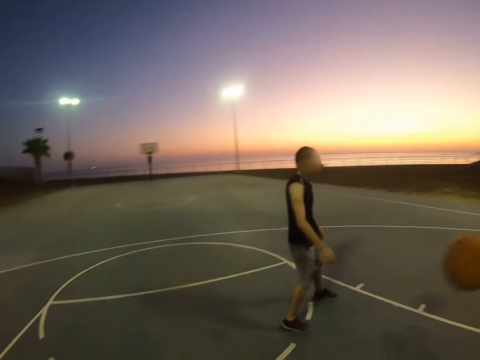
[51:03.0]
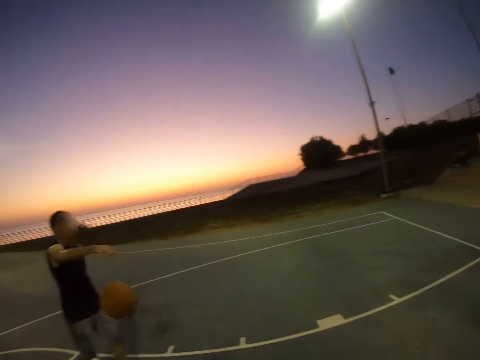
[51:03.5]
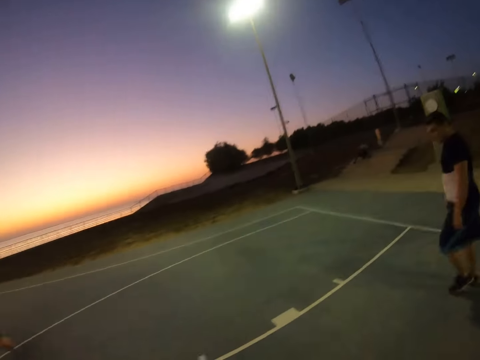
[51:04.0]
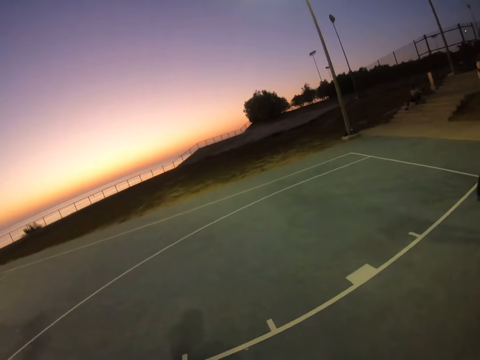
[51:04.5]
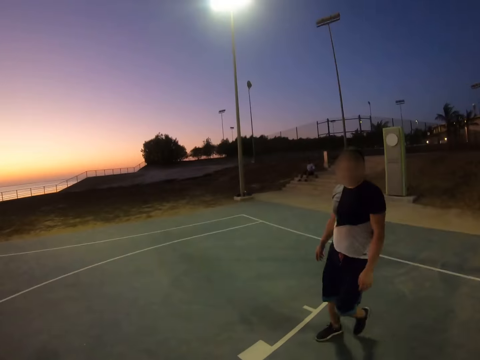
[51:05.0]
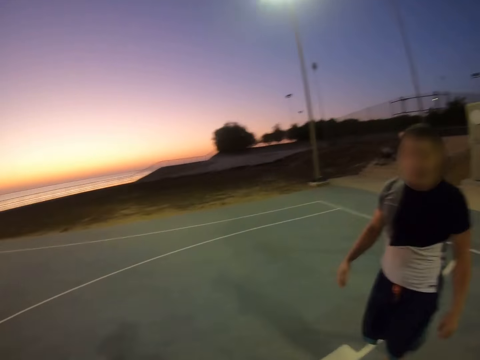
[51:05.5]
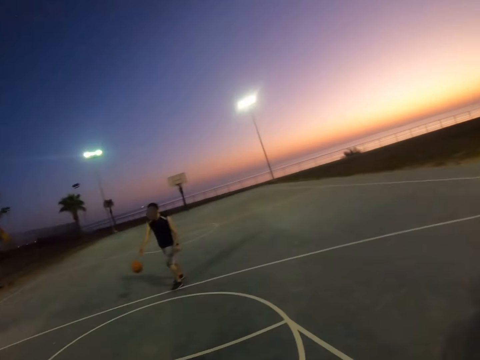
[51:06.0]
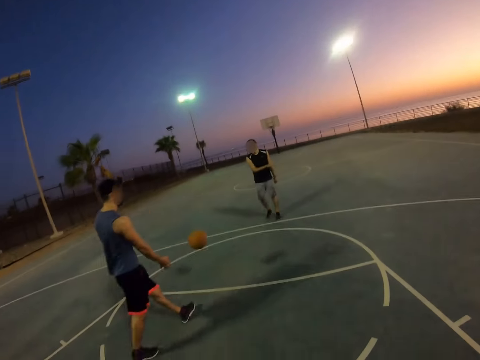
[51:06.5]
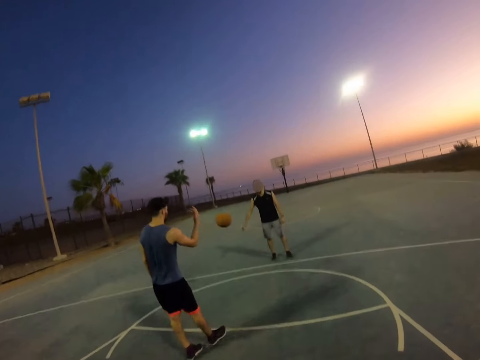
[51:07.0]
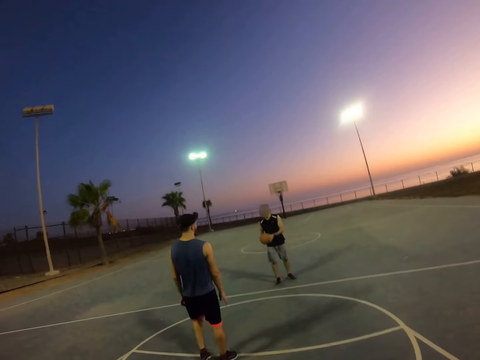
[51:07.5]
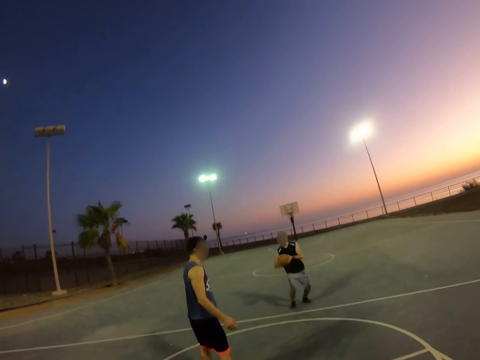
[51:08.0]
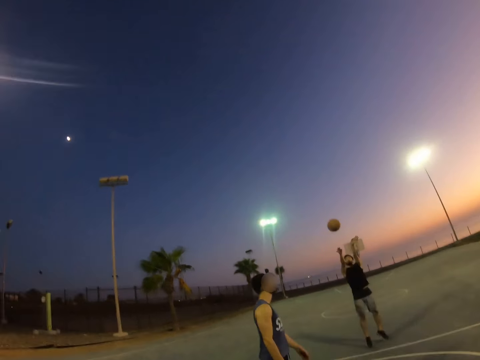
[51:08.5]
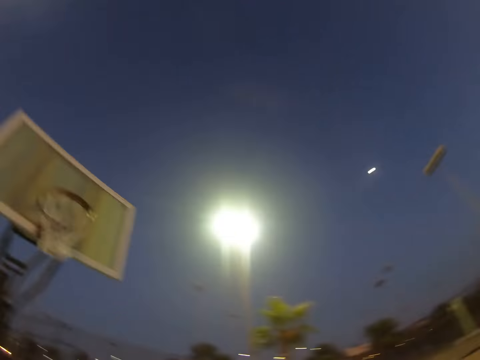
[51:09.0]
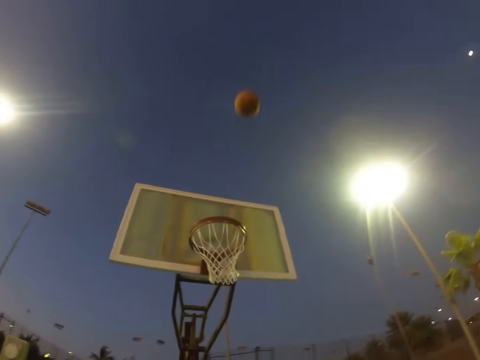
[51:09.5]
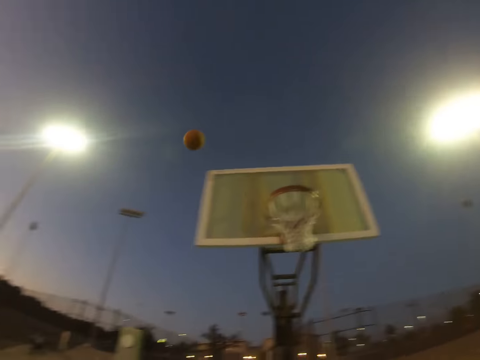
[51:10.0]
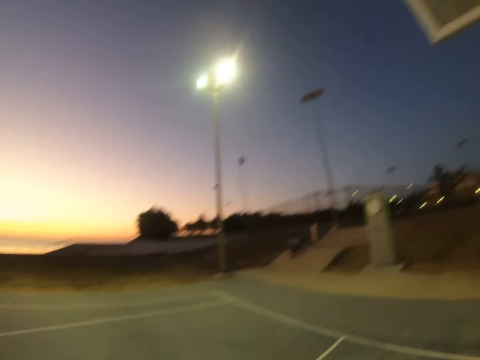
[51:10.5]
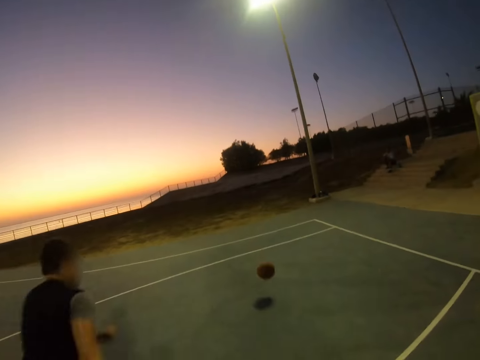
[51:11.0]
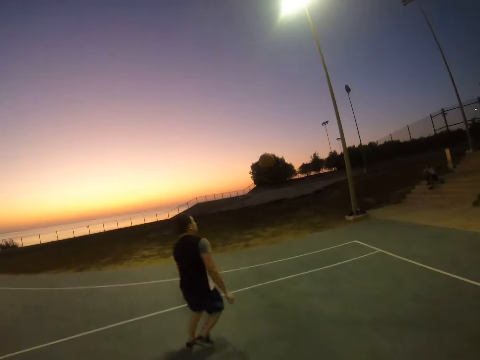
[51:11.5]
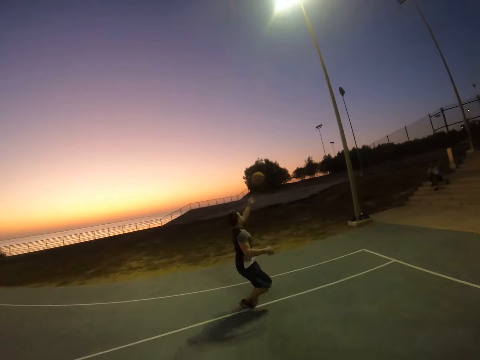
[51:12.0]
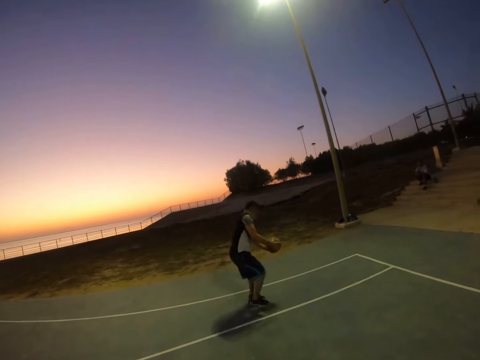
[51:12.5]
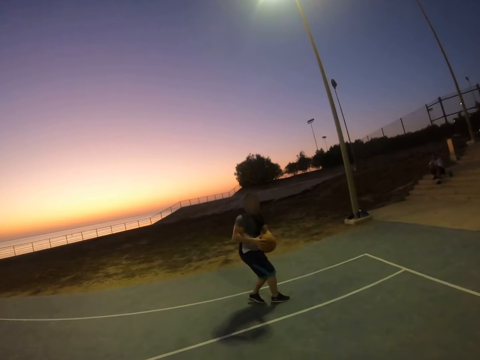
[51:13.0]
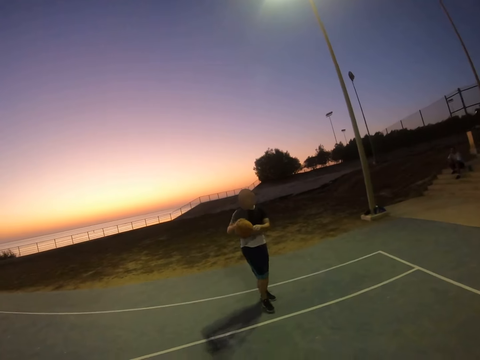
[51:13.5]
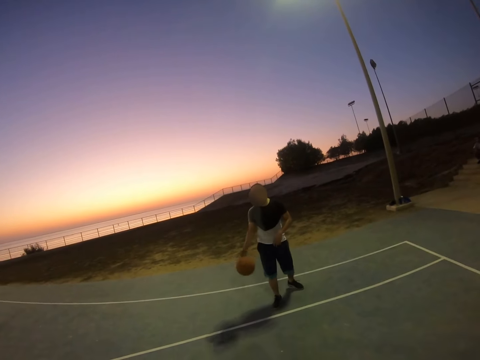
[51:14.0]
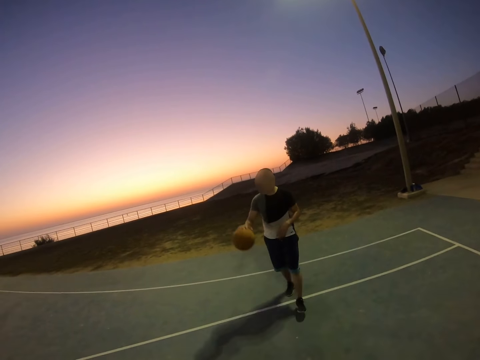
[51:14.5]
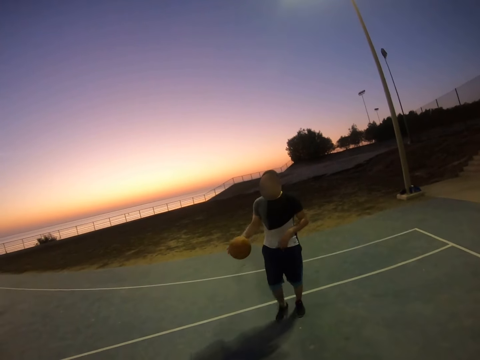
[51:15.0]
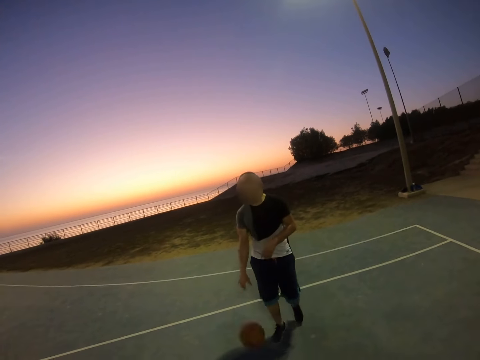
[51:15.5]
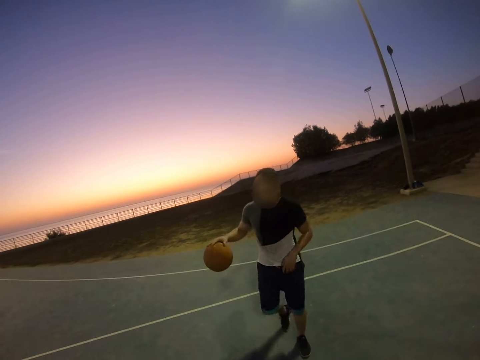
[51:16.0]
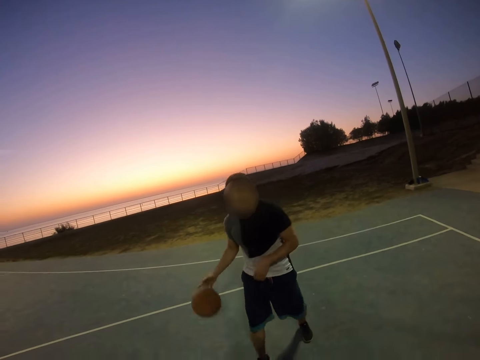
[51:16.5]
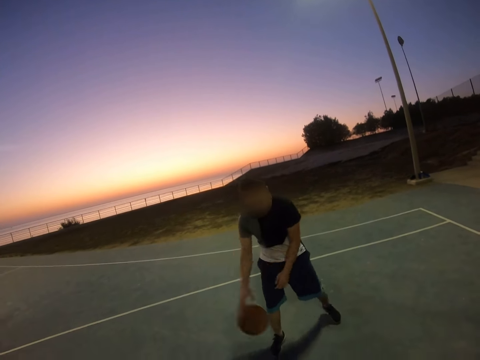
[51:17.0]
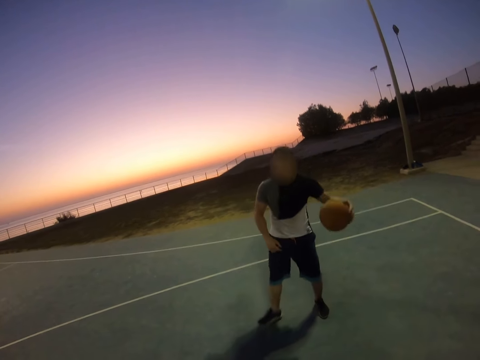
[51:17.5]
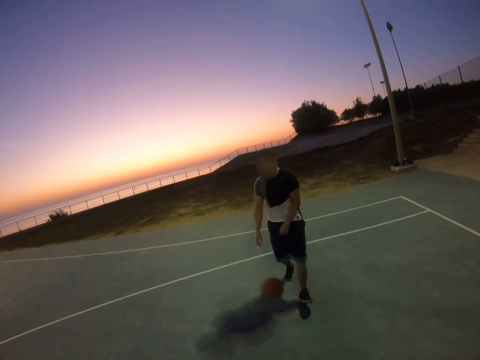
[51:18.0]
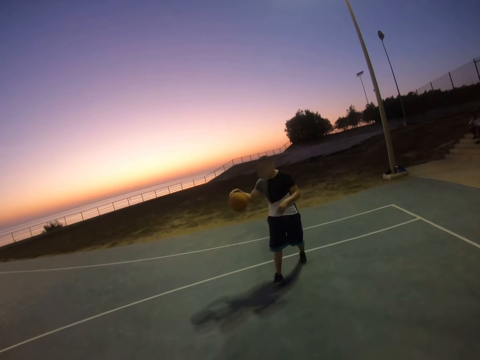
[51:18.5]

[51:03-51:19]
The camera wearer catches the ball. They throw the ball to a man. The man throws the ball to another man. The other man throws the ball to the first man. The first man throws the ball in the basket. A person plays basketball with two other persons. A third man catches the ball. The third man dribbles the ball.

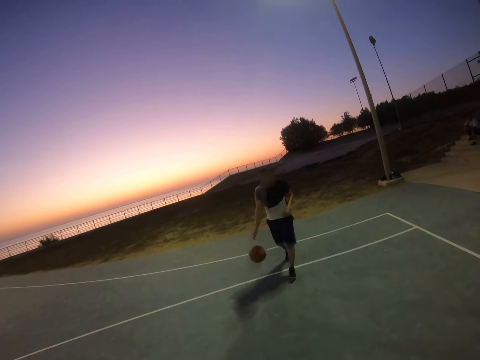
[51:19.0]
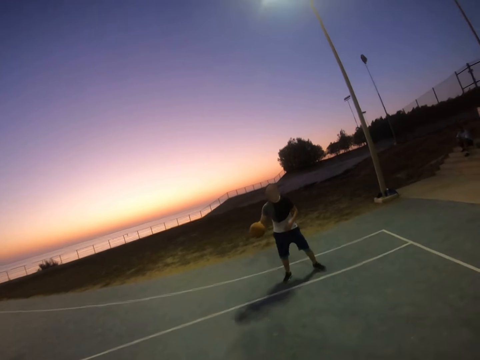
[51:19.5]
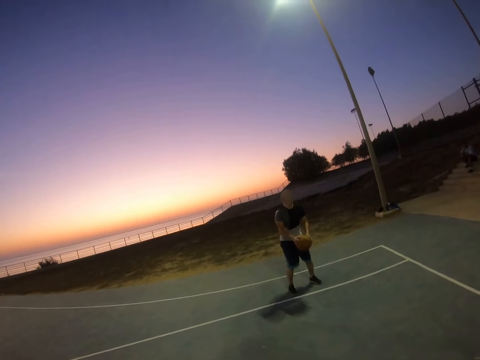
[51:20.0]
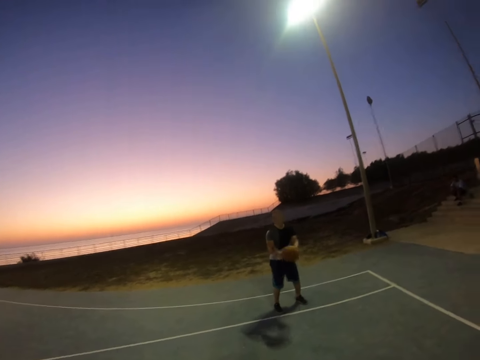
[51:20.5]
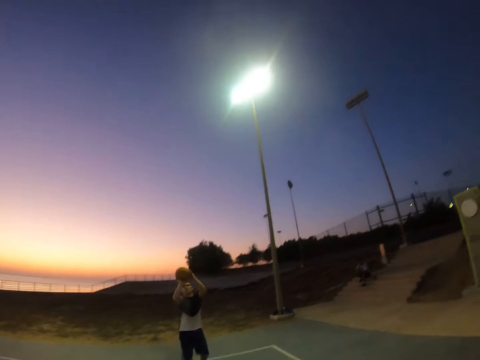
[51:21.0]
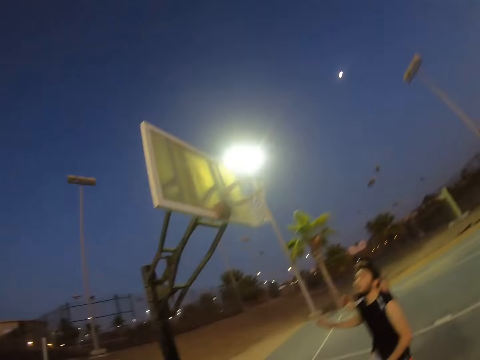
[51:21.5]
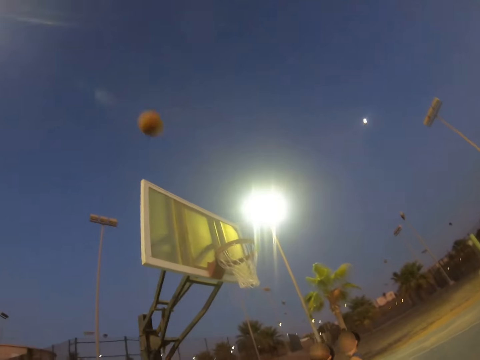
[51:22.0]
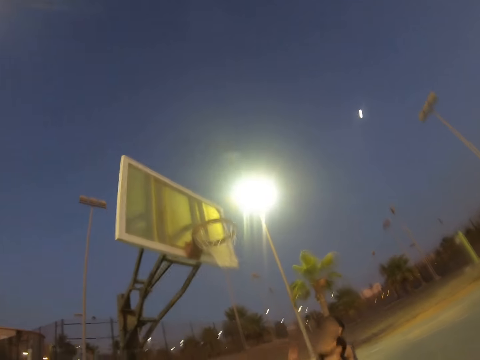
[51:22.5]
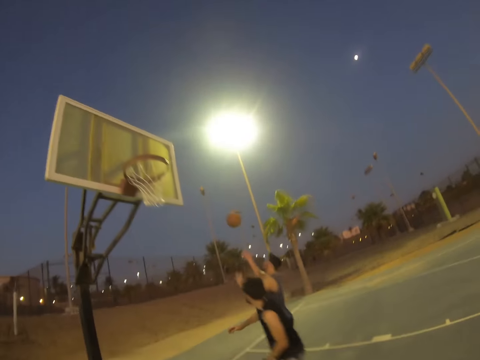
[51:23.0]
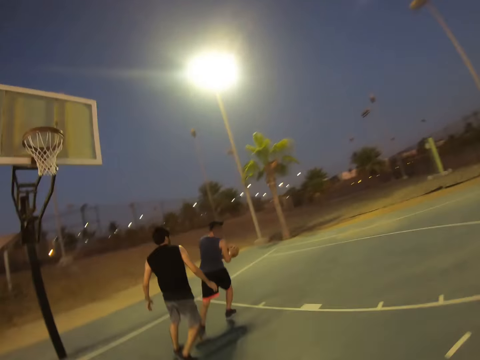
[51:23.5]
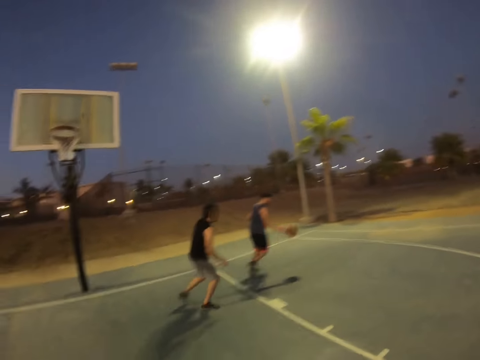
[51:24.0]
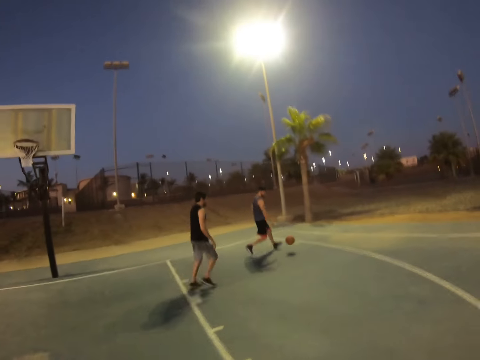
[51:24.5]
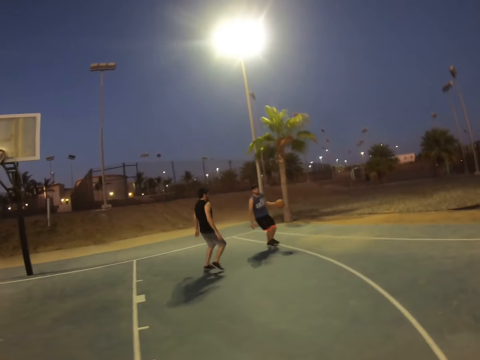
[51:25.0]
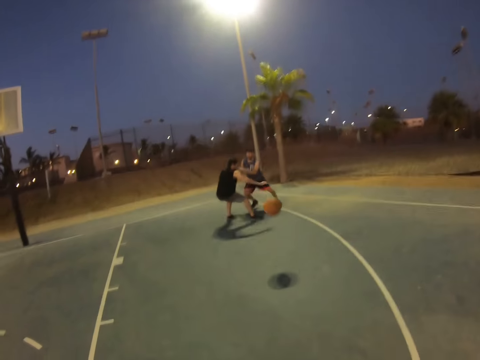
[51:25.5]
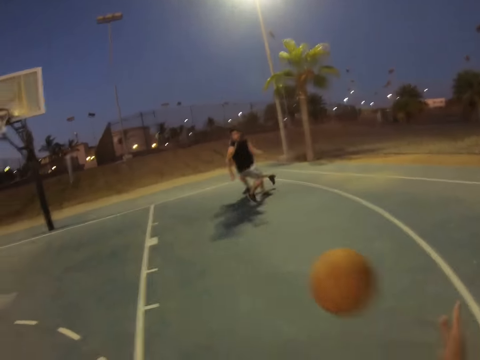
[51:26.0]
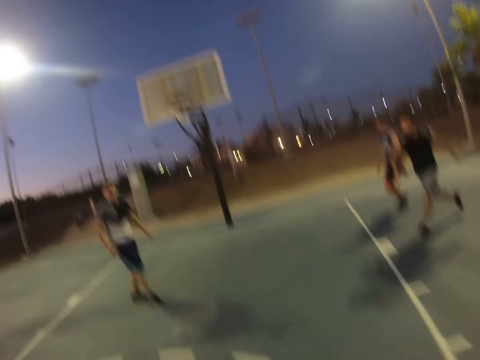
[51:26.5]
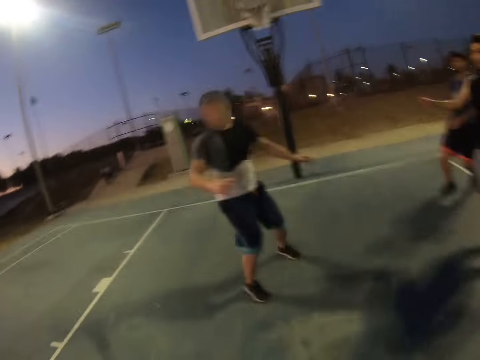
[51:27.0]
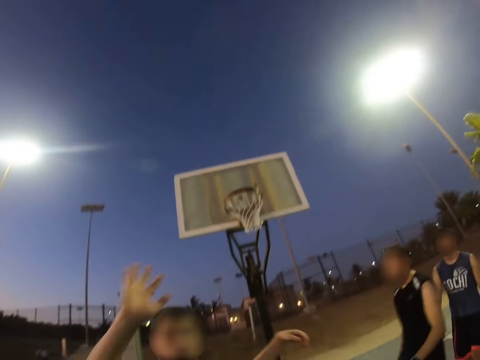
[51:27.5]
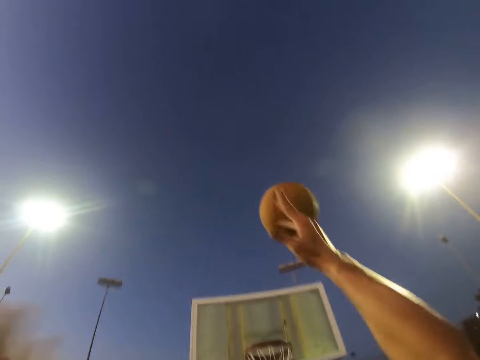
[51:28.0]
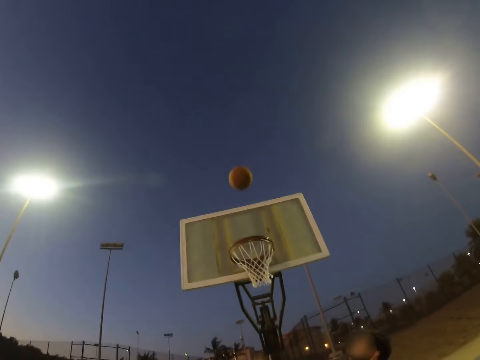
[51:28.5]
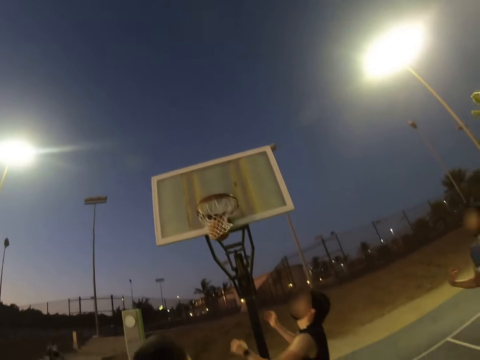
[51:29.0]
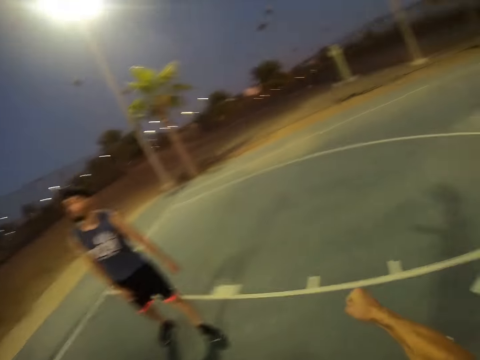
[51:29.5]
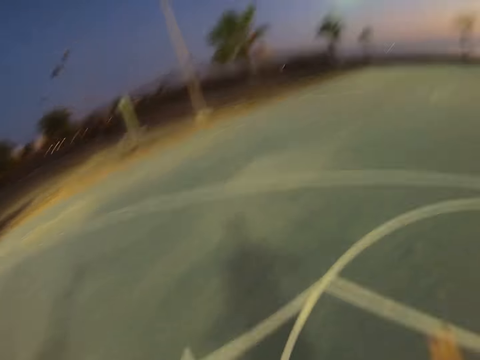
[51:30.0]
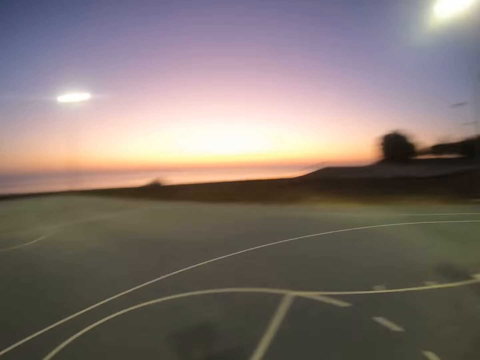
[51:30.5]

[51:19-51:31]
A man throws the ball in the basket. Another man catches the ball, dribbles the ball, and passes the ball to the camera wearer. The camera wearer throws the ball in the basket.
